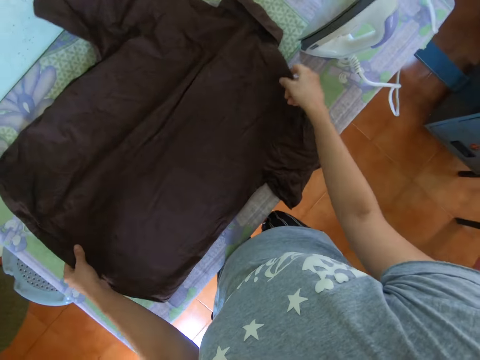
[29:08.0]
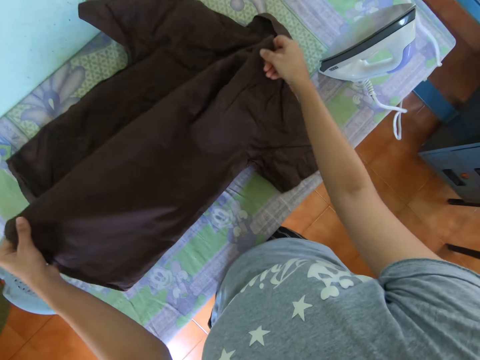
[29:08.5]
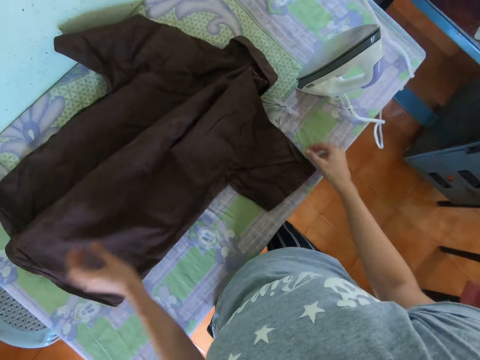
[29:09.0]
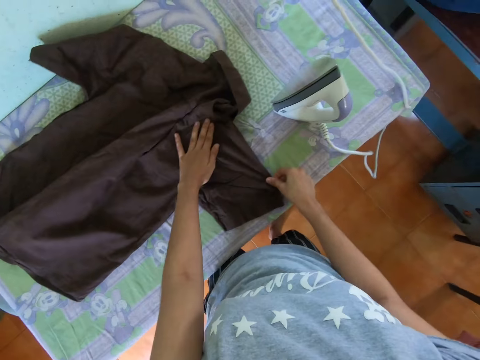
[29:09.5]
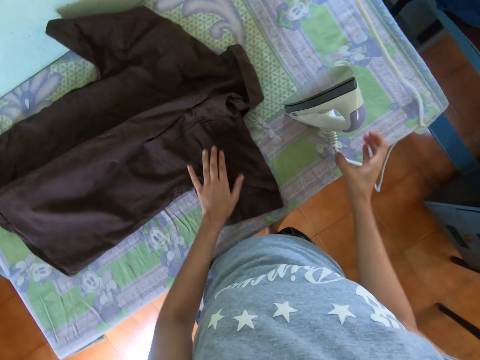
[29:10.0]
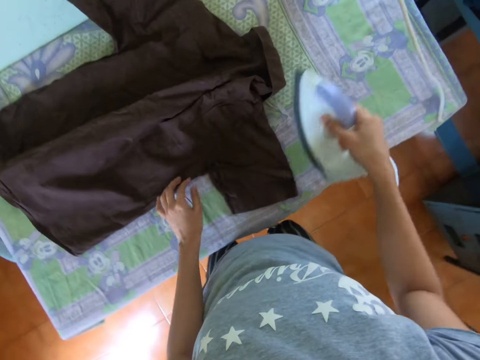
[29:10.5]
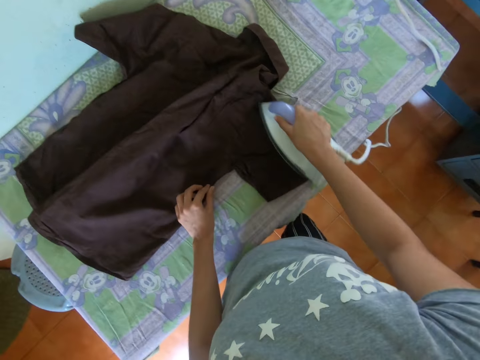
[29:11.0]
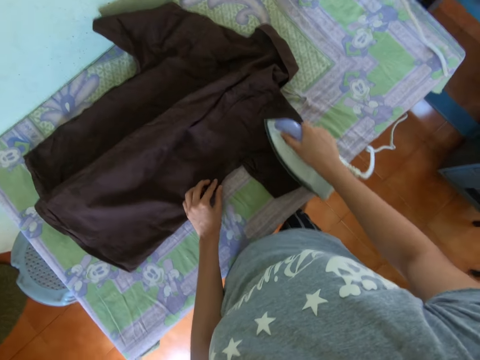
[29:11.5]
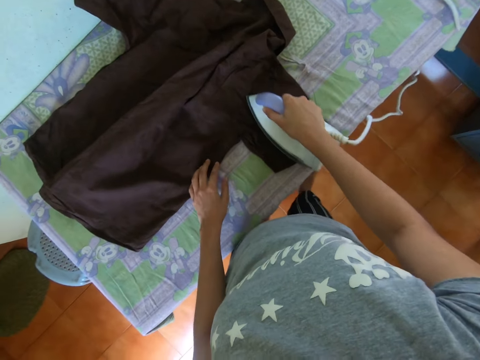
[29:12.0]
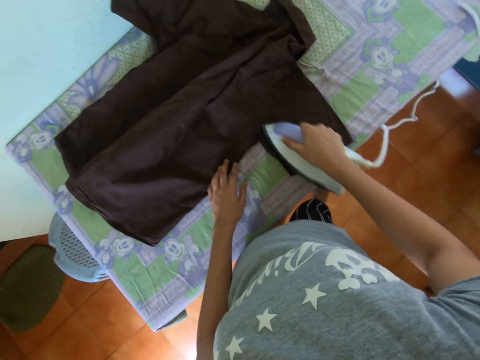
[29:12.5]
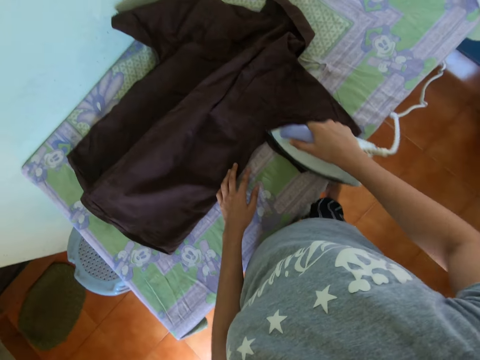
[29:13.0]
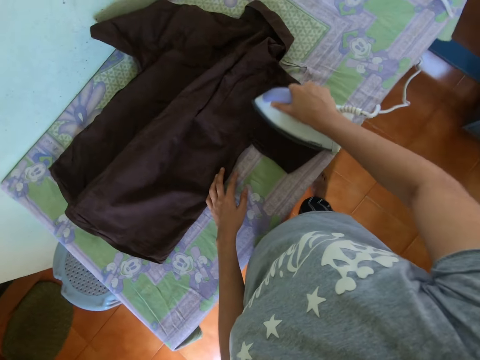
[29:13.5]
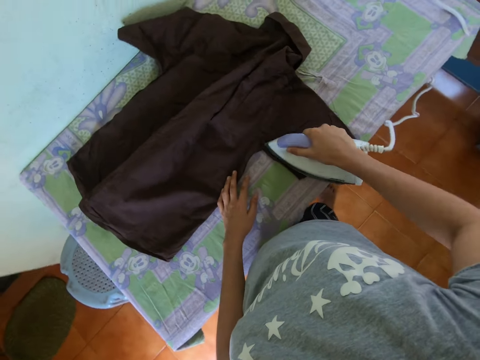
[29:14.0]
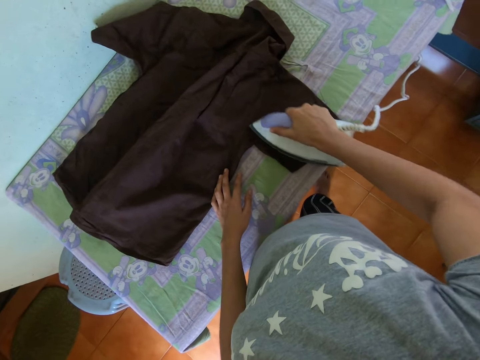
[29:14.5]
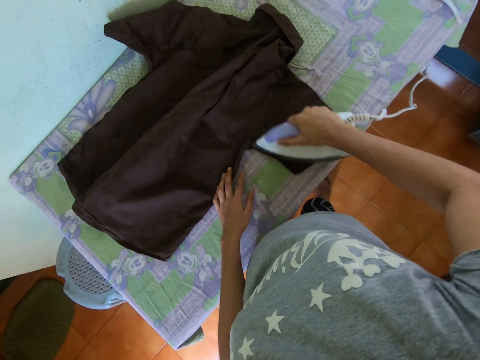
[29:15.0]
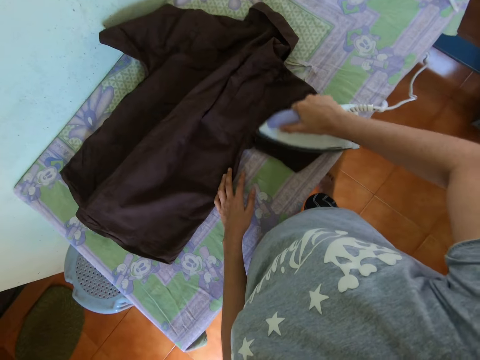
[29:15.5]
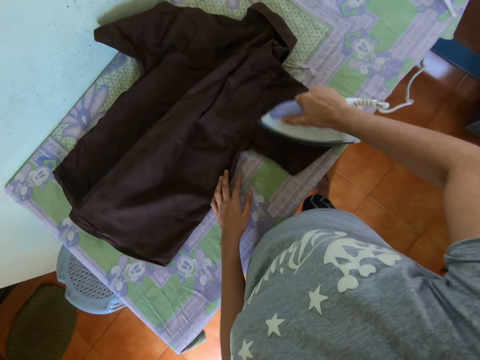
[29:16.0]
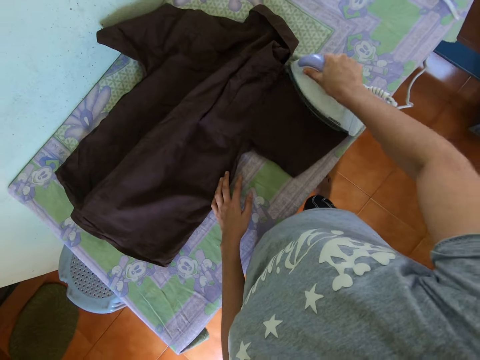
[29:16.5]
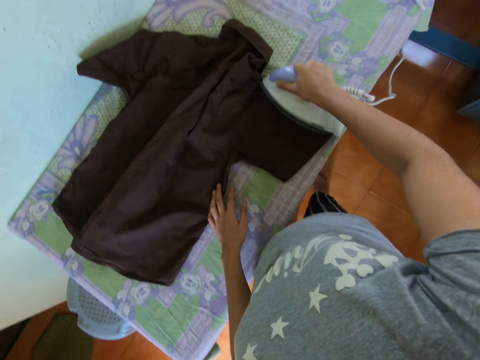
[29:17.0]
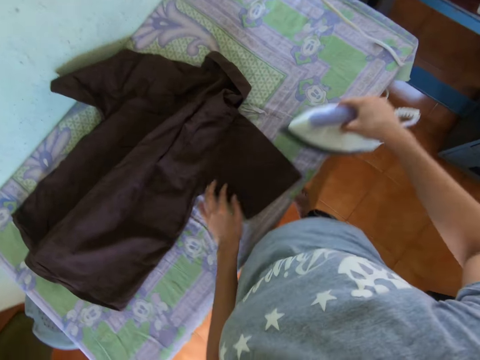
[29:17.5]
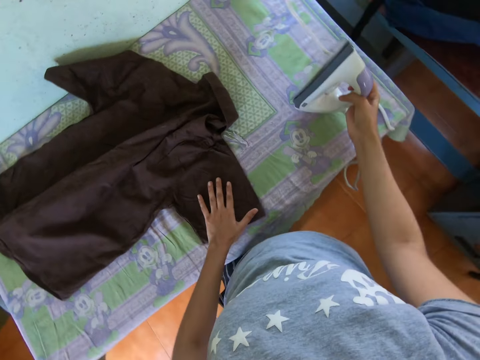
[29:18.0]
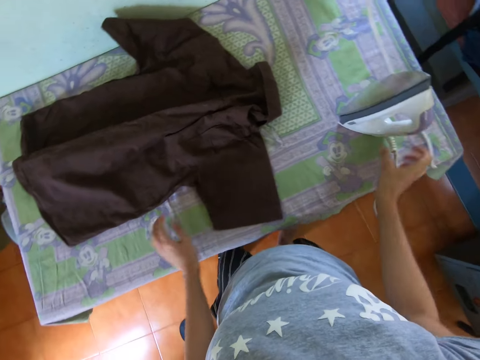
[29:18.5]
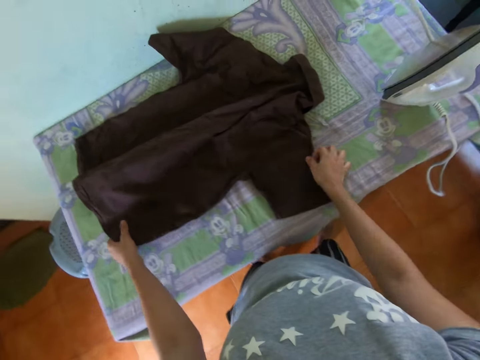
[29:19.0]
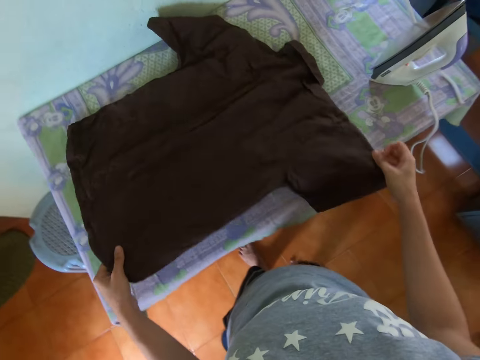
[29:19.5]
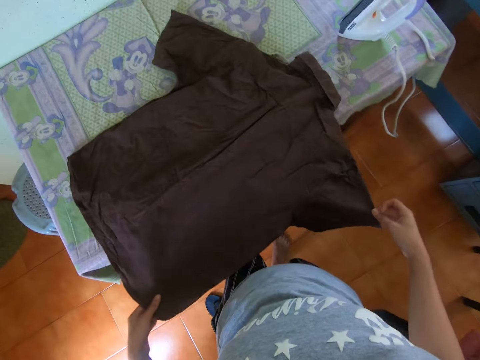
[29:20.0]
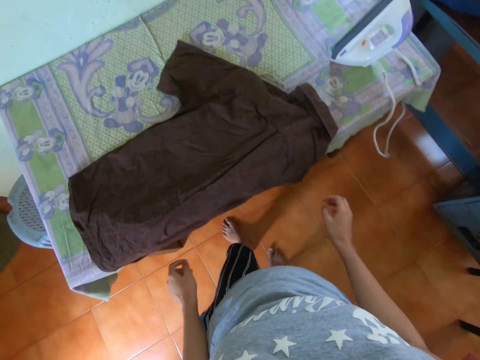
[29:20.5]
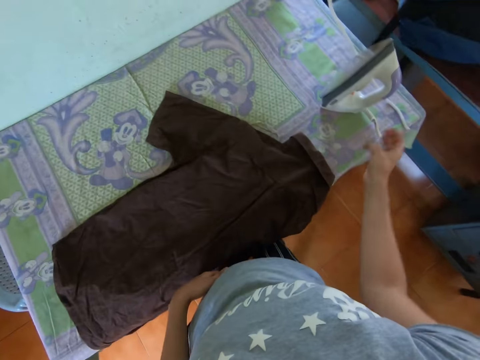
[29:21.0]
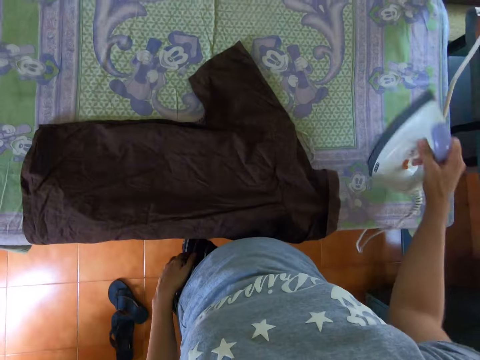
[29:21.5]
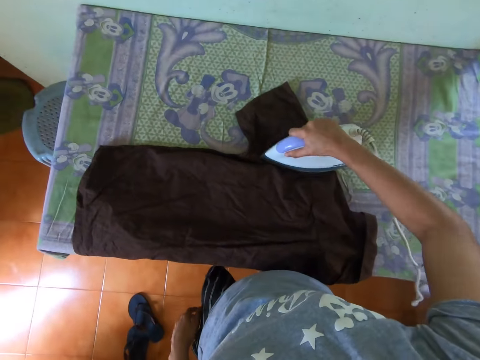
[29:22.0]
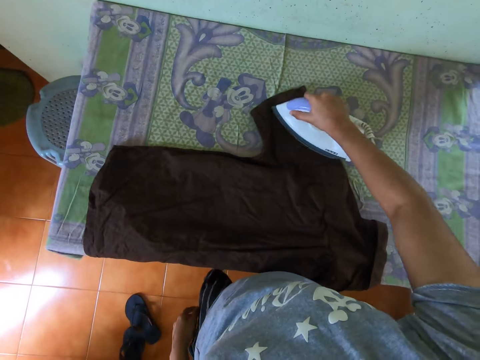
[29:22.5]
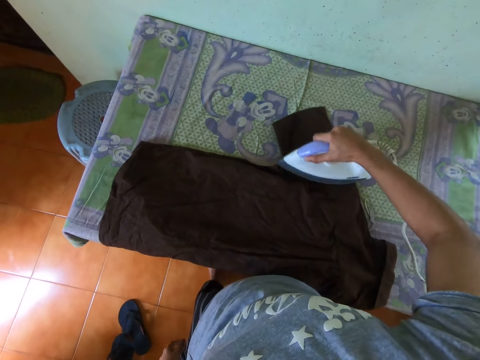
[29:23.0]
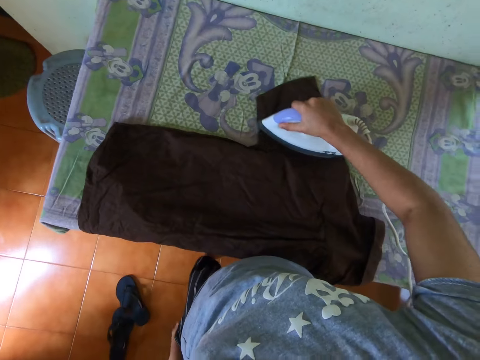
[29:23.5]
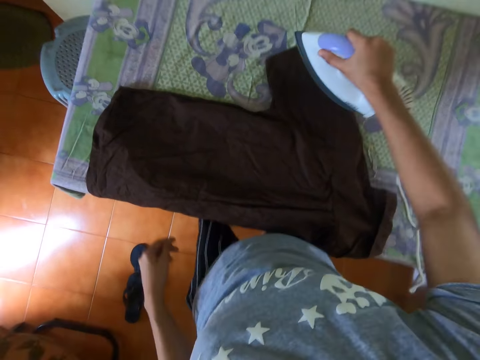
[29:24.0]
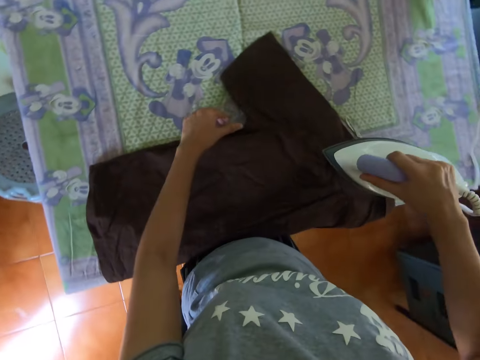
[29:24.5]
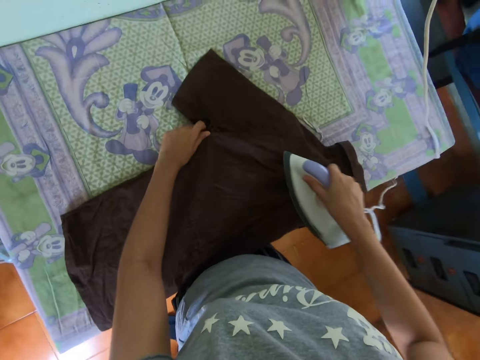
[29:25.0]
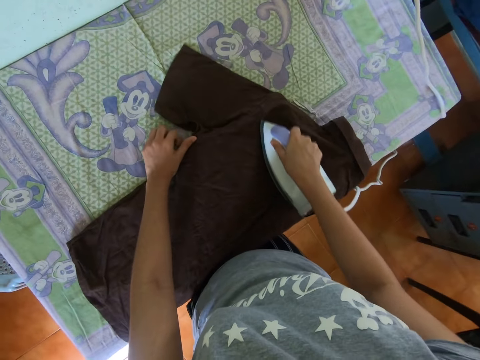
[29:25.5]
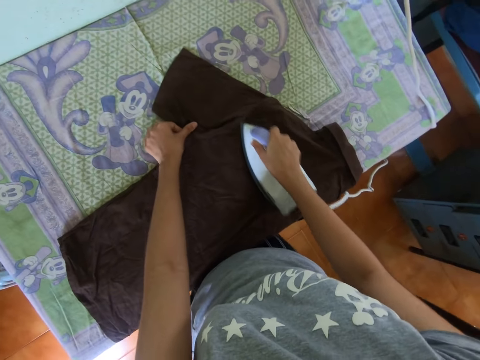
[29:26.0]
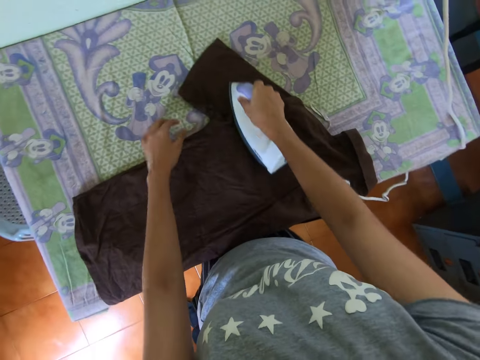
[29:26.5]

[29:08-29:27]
The camera wearer drops the iron box on the table. They pull the blouse with both hands. They pick up the iron box with the right hand. They iron the blouse with the right hand. They drop the iron box on the table. They pull the blouse with both hands. They pick up the iron box with the right hand. They iron the blouse with the right hand.

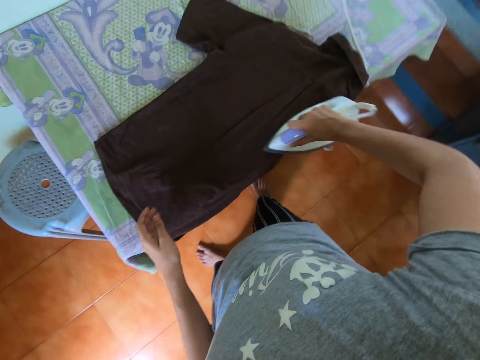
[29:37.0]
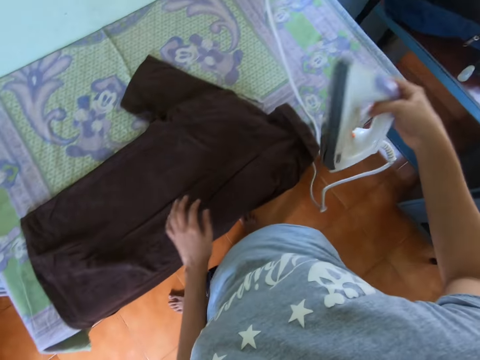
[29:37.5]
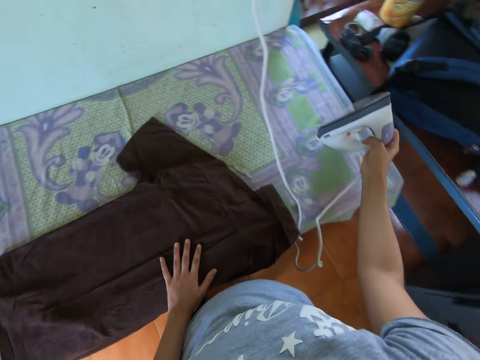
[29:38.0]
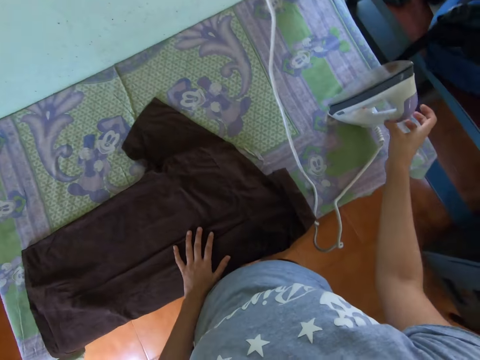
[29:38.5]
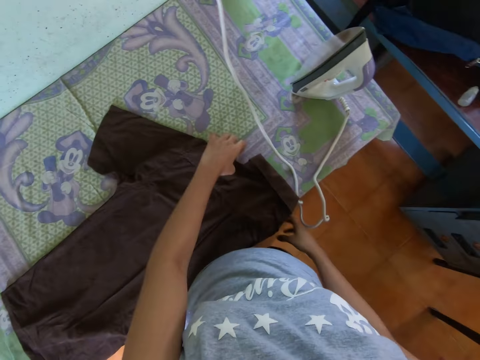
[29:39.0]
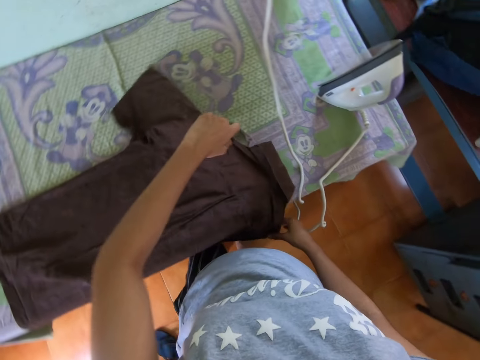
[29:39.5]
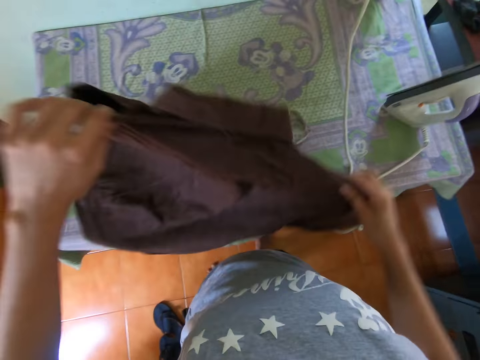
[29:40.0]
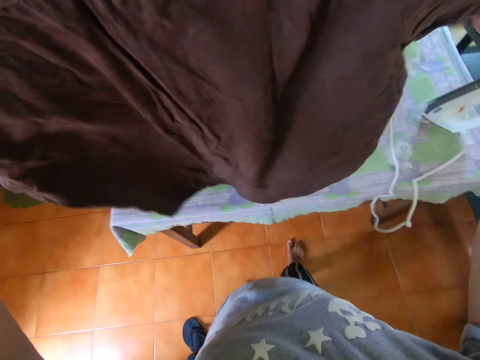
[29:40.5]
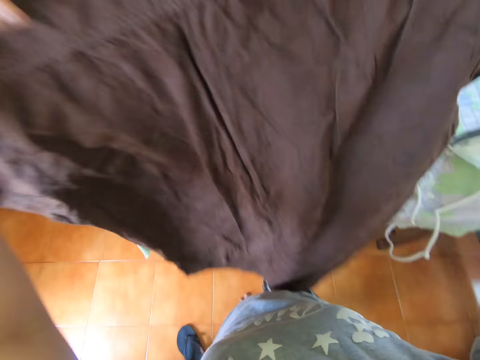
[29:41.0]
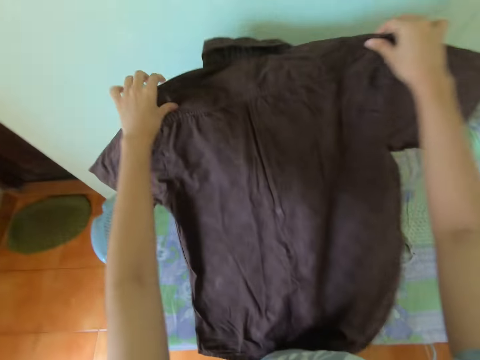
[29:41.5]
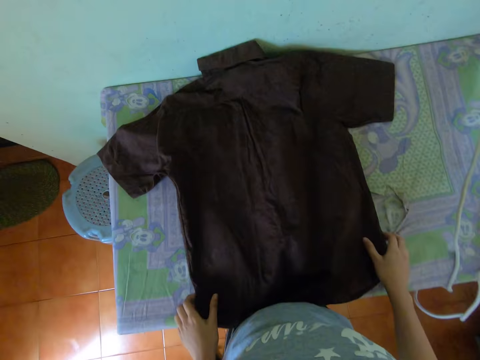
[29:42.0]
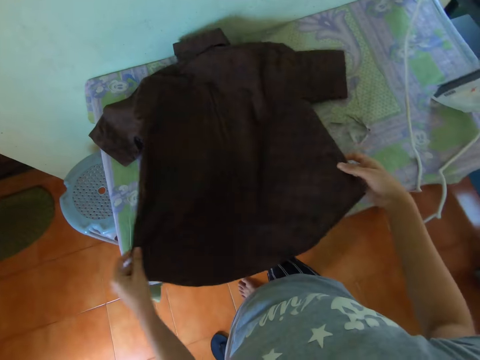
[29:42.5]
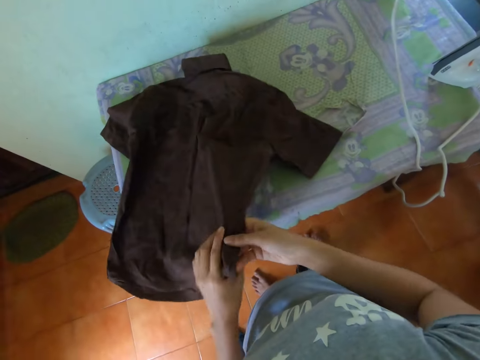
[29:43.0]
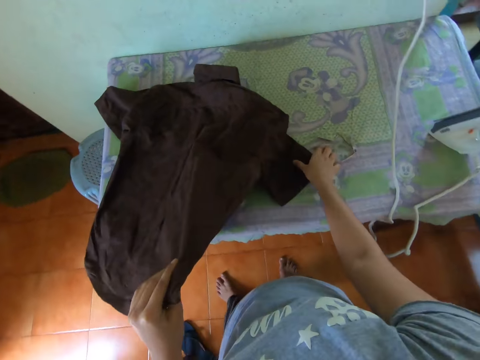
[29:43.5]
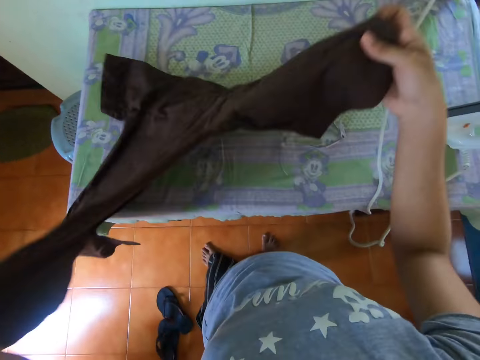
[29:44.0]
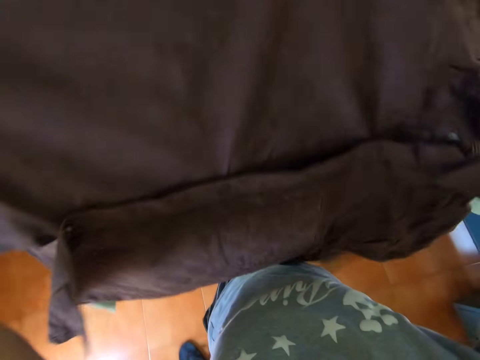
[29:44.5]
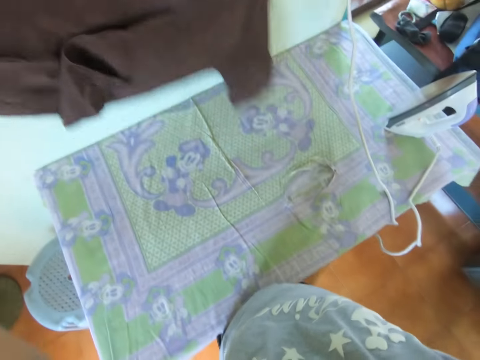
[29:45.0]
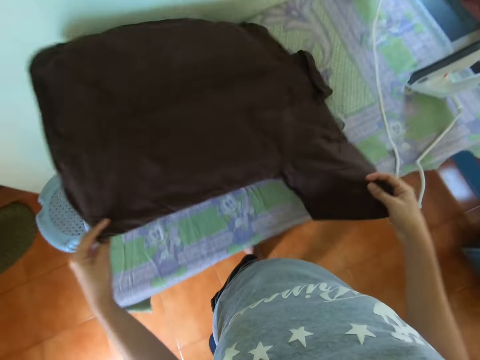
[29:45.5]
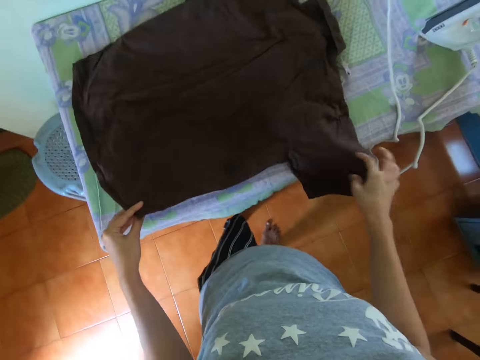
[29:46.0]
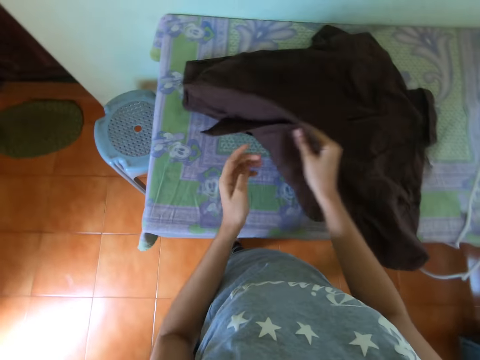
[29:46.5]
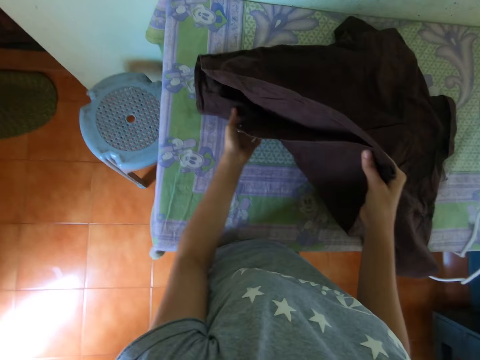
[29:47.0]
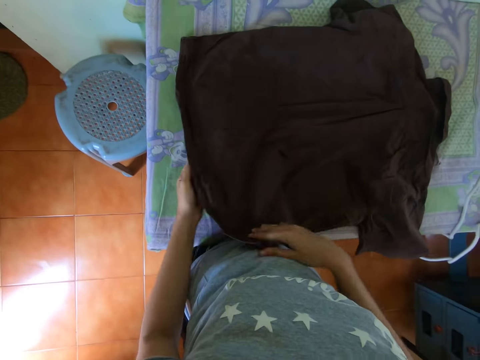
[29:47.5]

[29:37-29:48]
The camera wearer drops the iron box on the table. They lift the blouse with both hands. They drop the blouse on the table. They turn the blouse on the table. They drop the blouse on the table.
